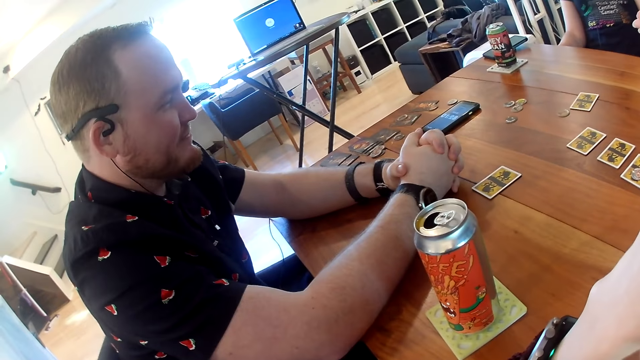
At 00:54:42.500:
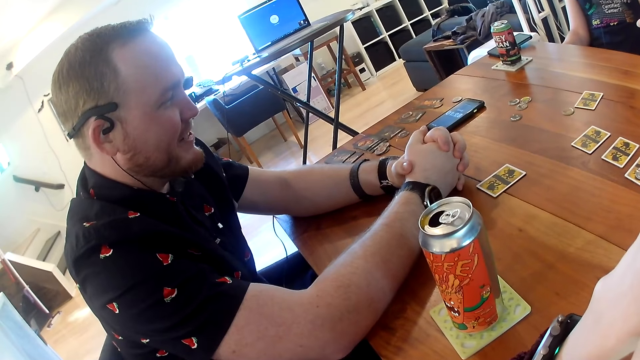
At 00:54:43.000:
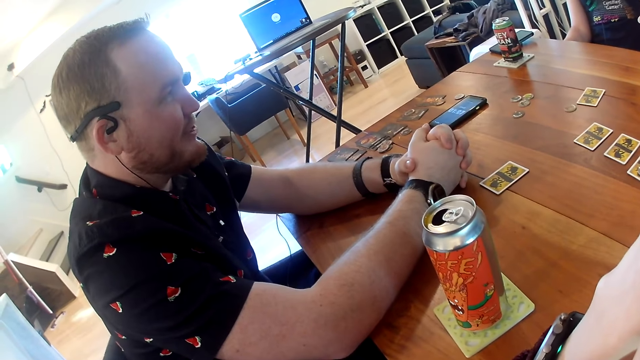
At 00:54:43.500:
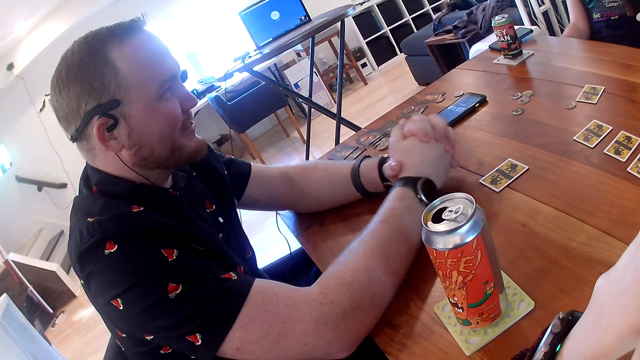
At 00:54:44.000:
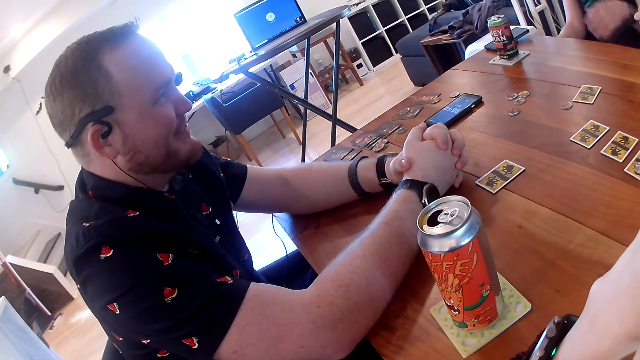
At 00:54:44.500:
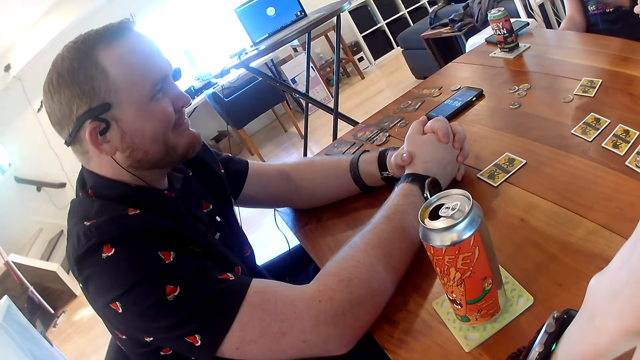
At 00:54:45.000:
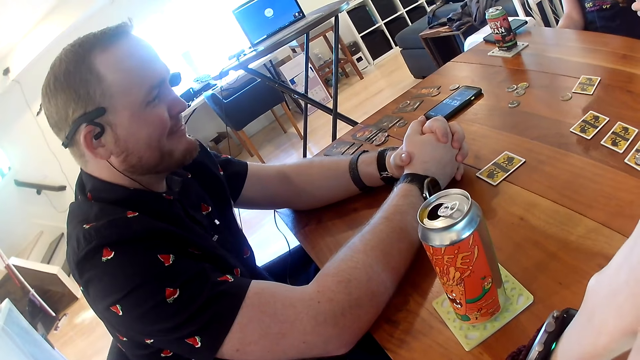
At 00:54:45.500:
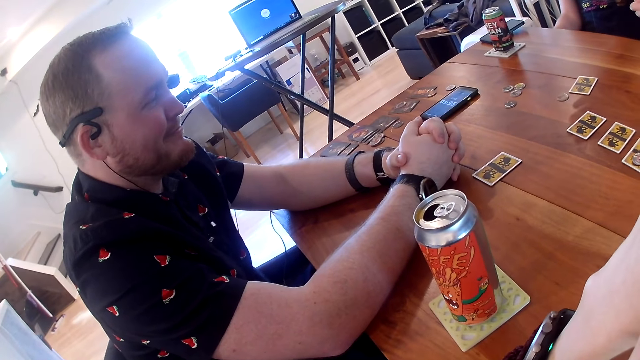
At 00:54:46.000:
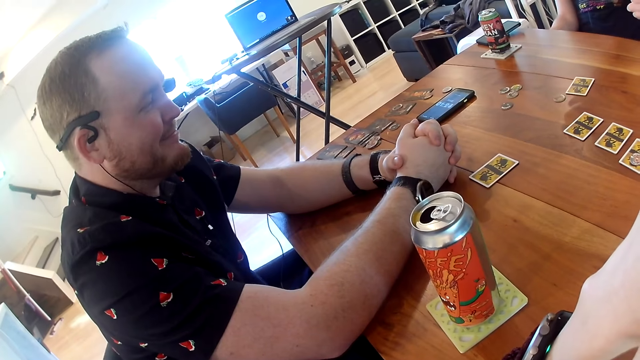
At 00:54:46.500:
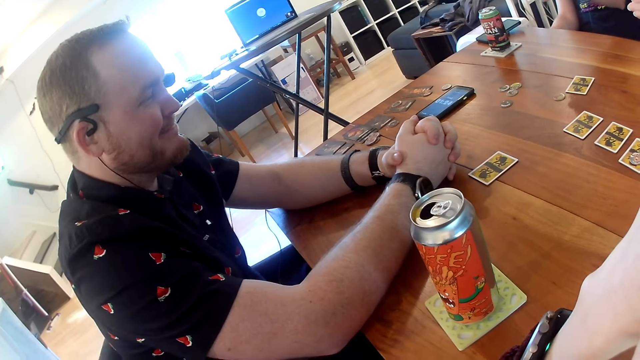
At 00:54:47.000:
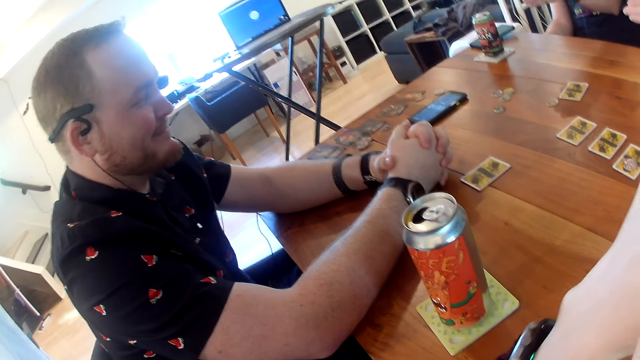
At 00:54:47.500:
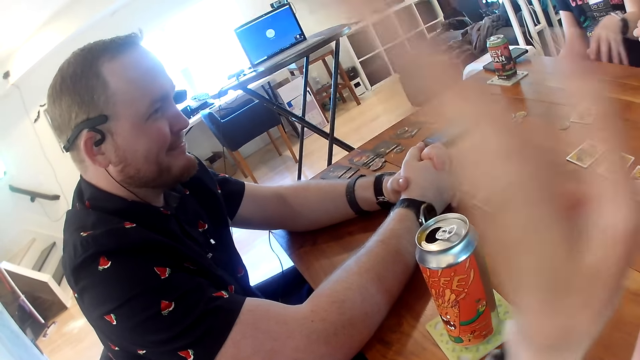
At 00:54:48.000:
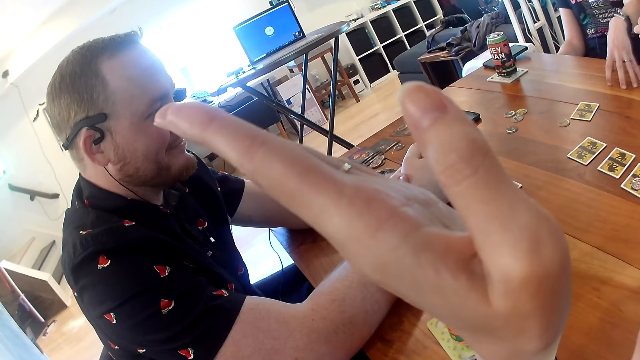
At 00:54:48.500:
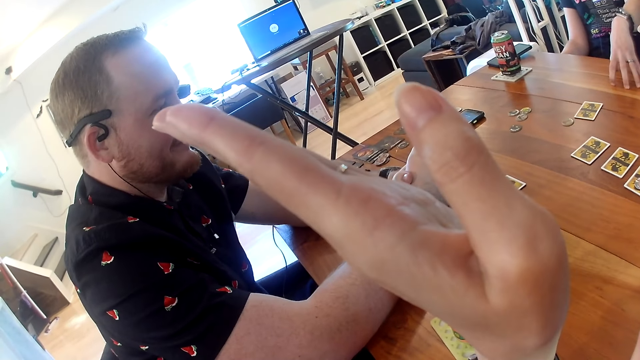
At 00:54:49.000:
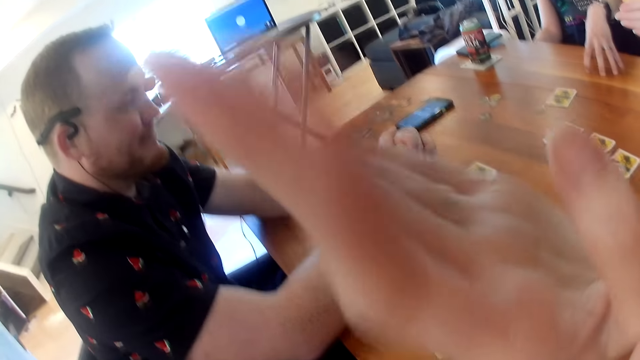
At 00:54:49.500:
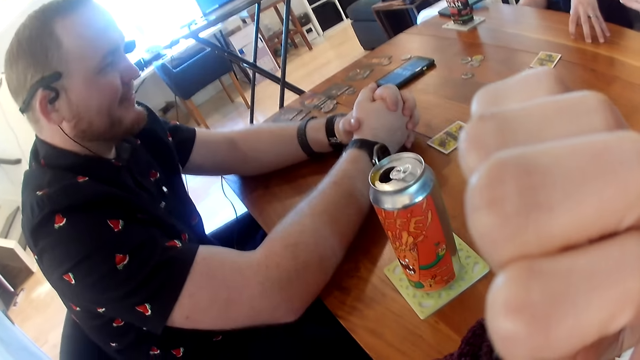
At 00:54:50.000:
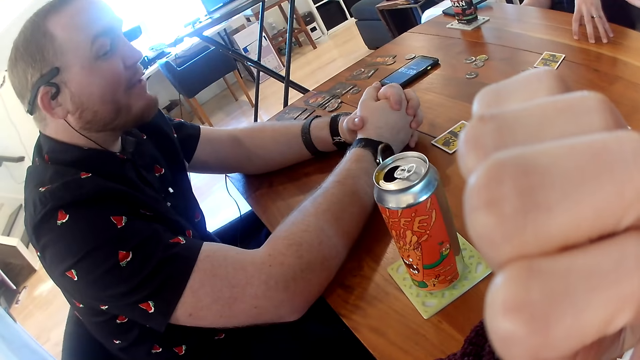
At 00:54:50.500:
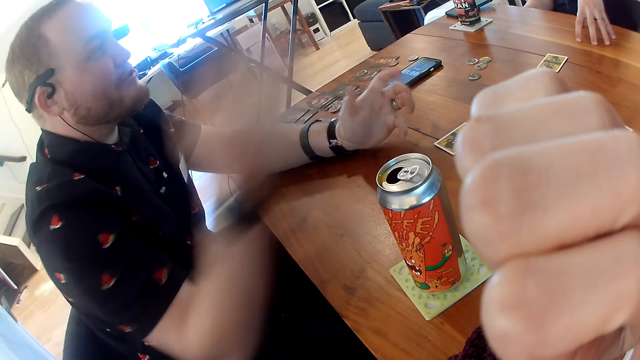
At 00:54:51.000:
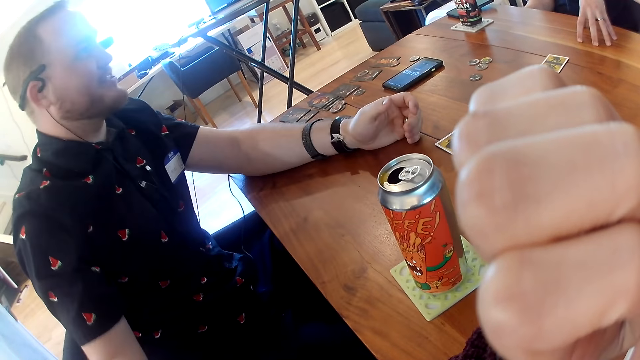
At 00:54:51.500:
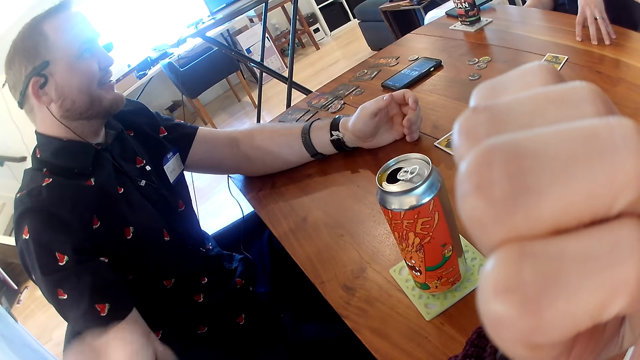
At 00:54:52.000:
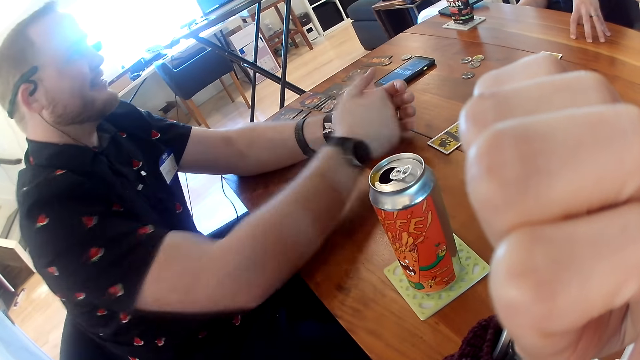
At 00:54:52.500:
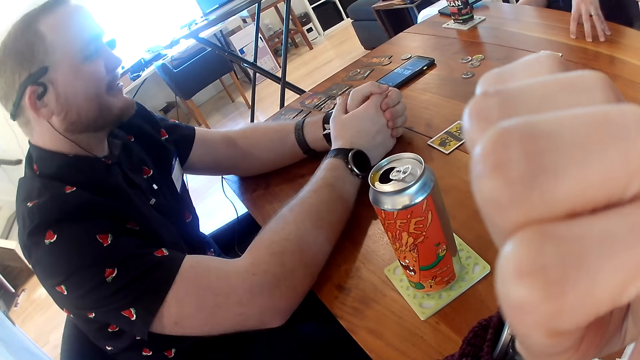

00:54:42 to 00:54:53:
The camera wearer raises her hand. A person talks with a gesture.

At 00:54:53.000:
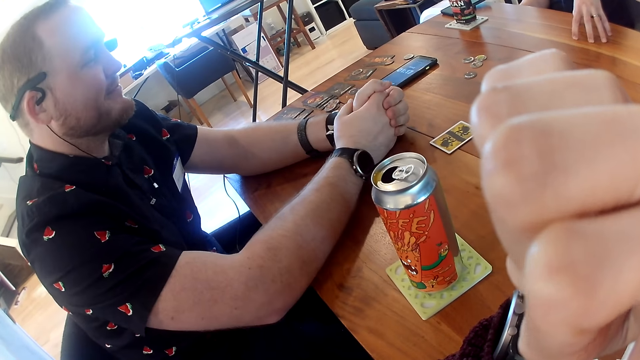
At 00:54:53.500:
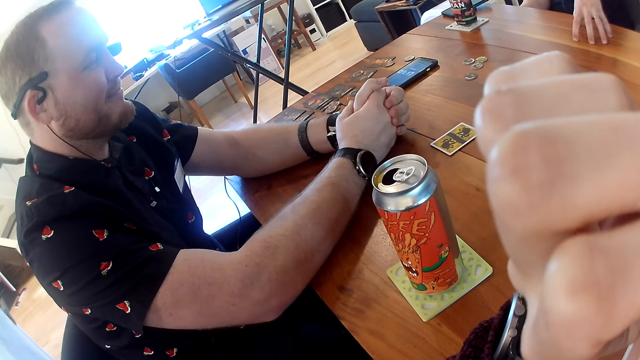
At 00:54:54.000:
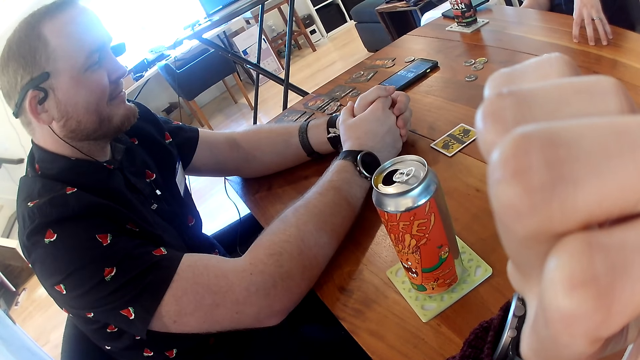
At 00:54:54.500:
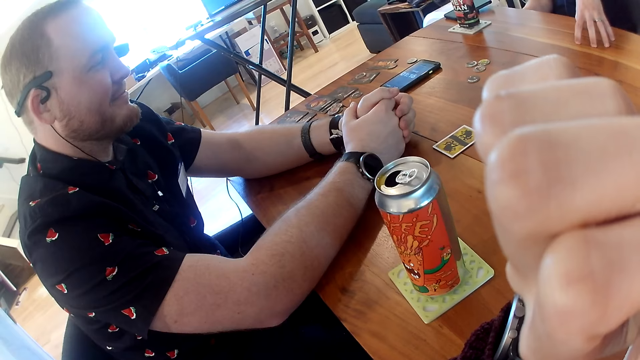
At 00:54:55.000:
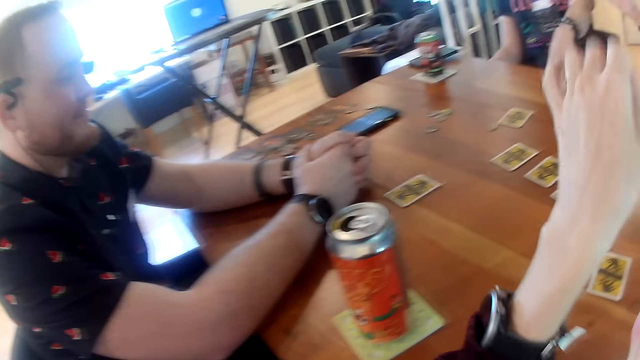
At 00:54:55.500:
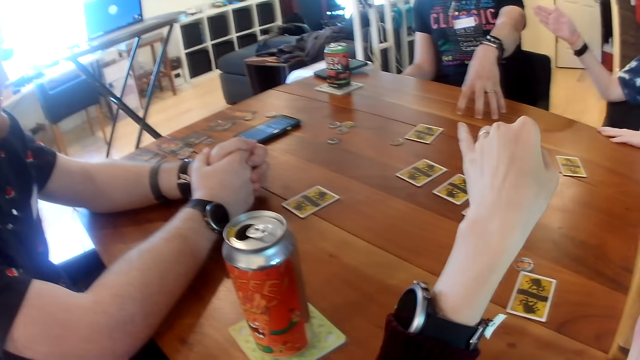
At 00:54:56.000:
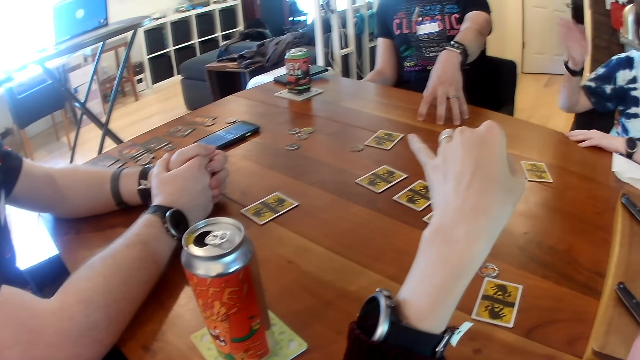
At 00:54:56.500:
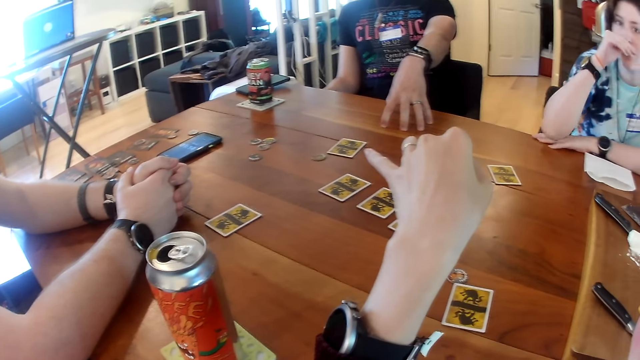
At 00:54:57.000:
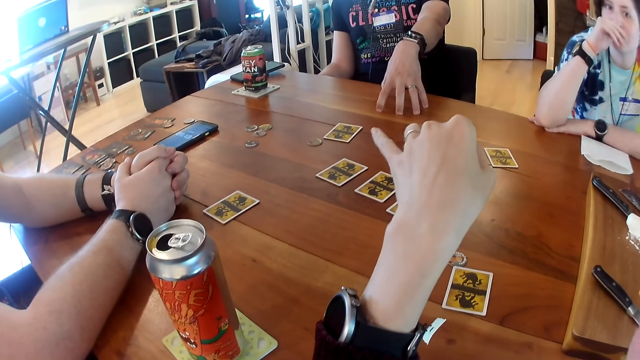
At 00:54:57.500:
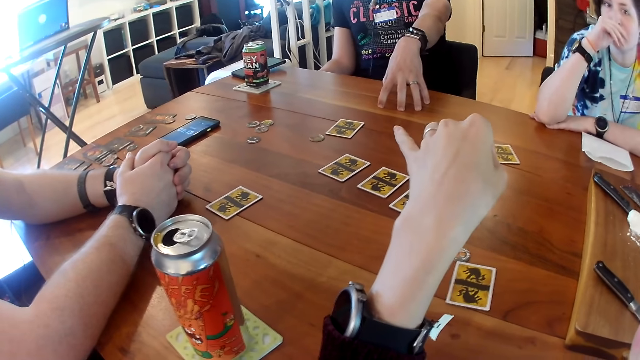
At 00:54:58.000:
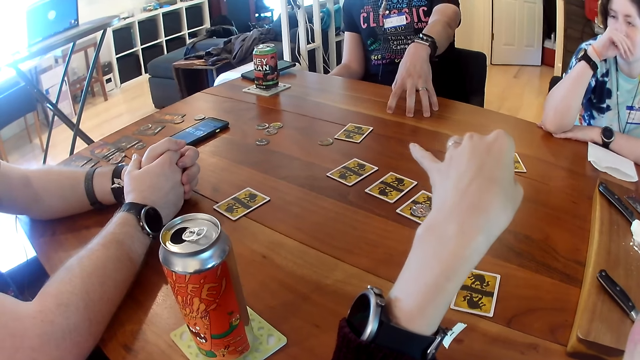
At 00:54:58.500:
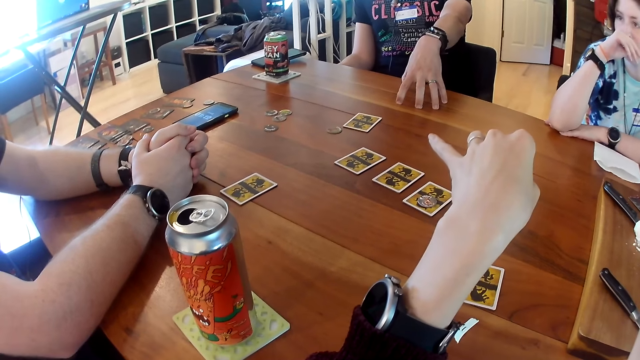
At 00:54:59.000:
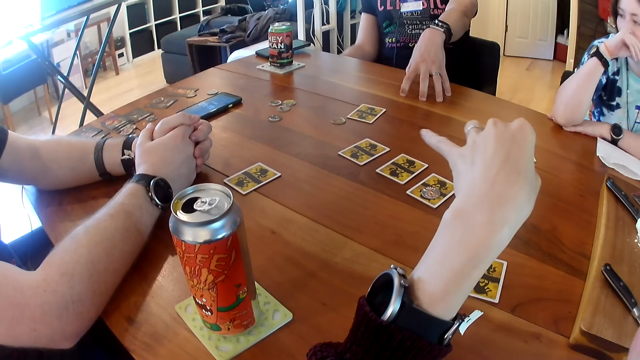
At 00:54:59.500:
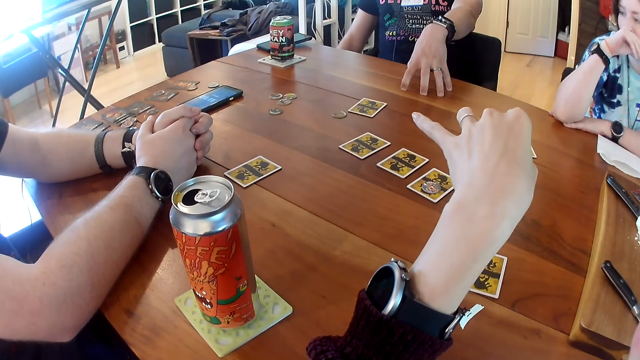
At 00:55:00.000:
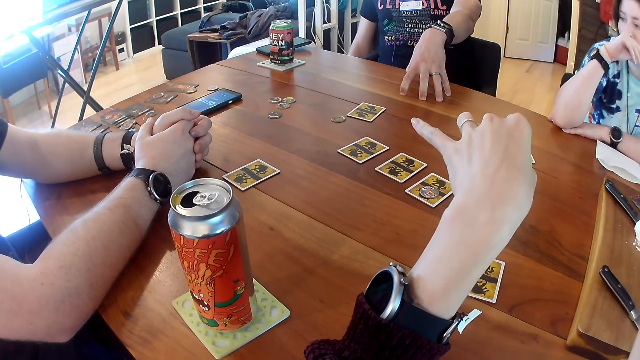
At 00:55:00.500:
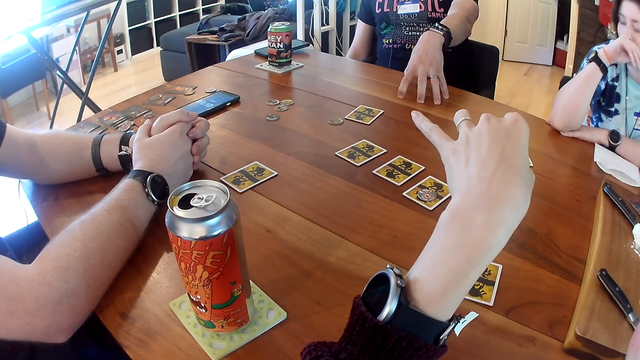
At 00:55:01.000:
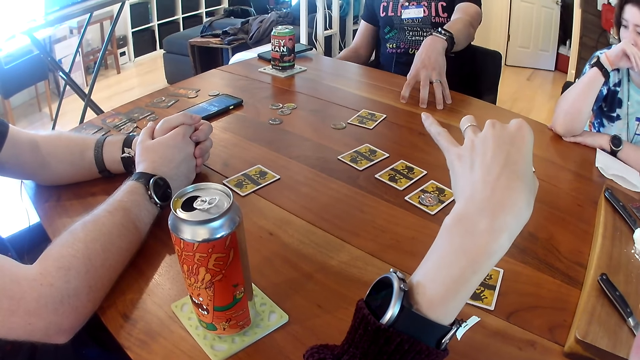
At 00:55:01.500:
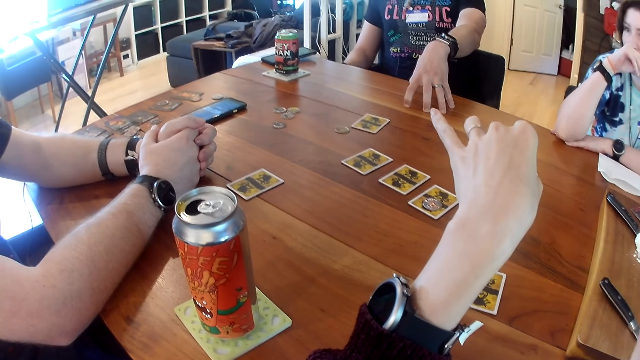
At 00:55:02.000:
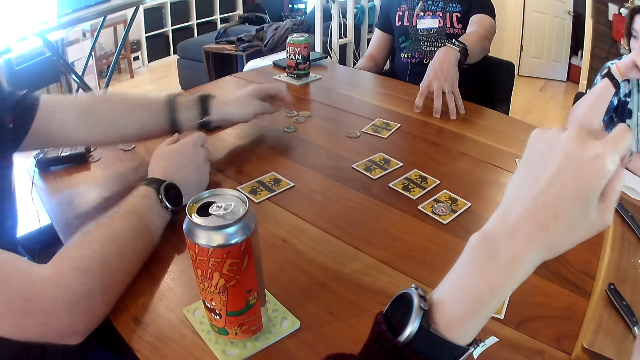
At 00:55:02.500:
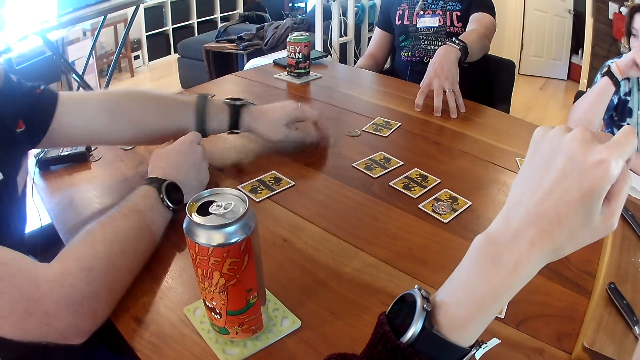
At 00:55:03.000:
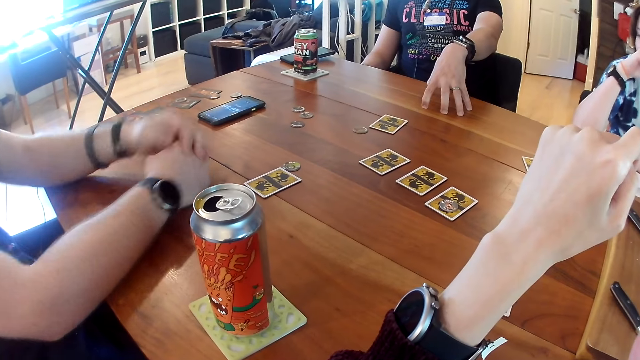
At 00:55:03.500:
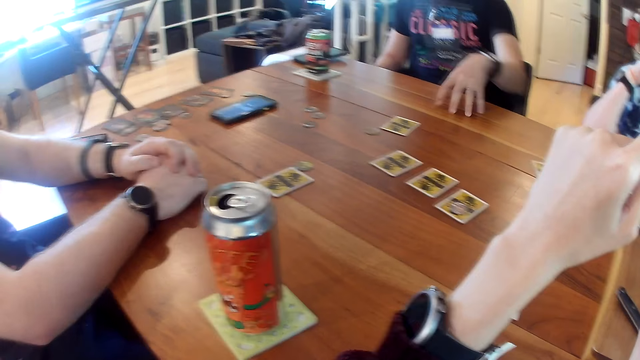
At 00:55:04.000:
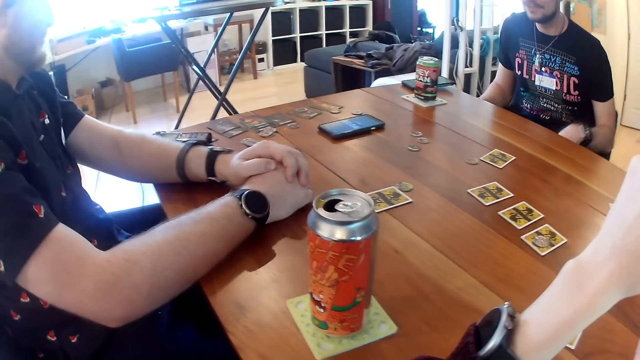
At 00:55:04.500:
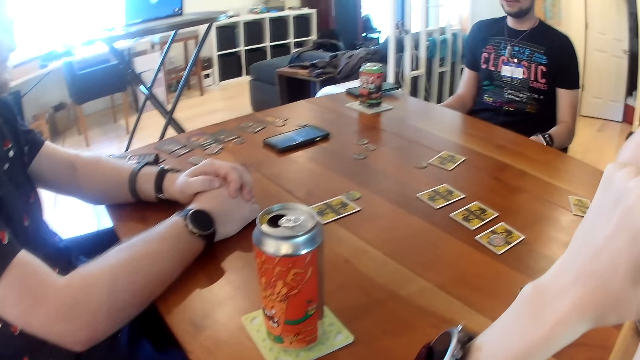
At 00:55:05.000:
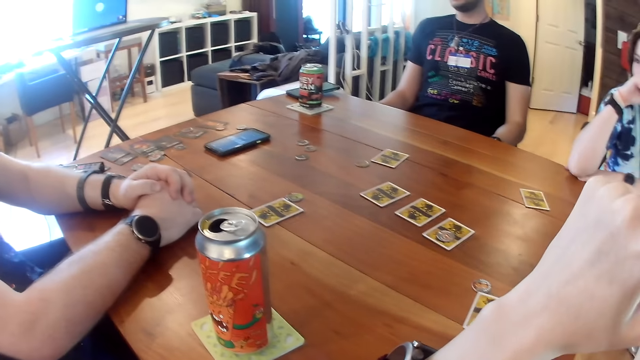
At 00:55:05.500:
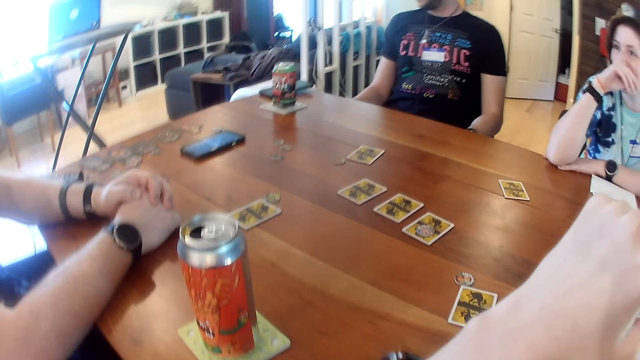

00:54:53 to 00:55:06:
The camera wearer stares at the cards on the table. They point at the cards on the table. The man adjusts a token on the table with his left hand. The man moves the card on the table. The camera wearer stares at the cards on the table.
